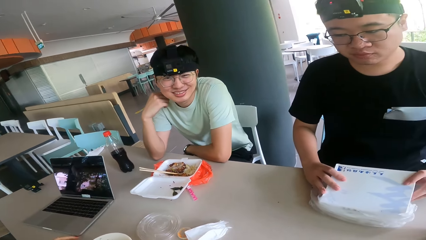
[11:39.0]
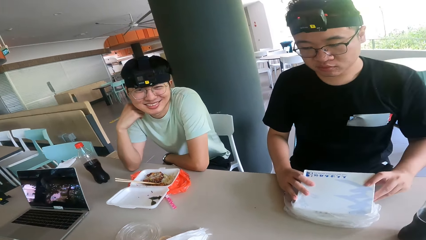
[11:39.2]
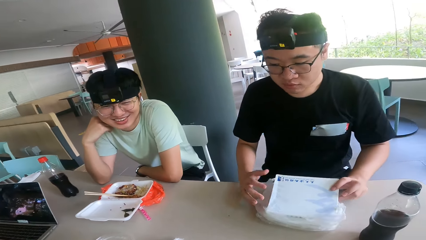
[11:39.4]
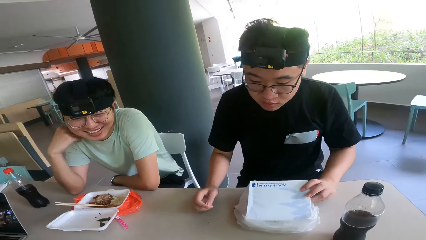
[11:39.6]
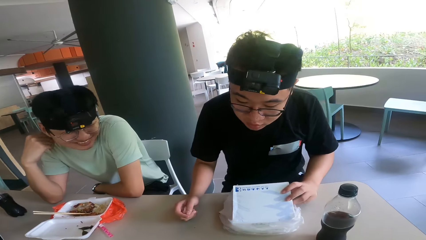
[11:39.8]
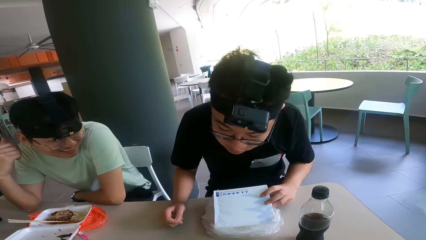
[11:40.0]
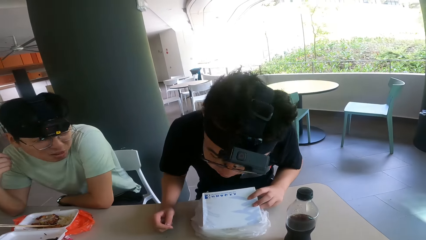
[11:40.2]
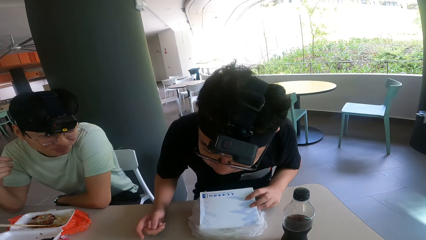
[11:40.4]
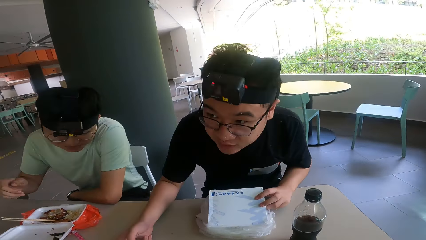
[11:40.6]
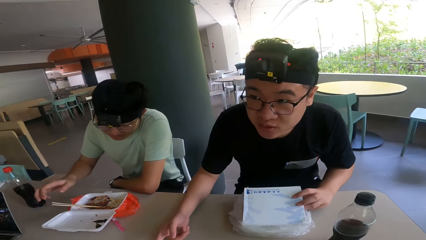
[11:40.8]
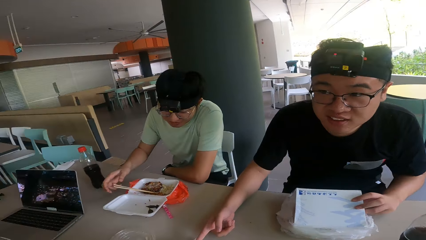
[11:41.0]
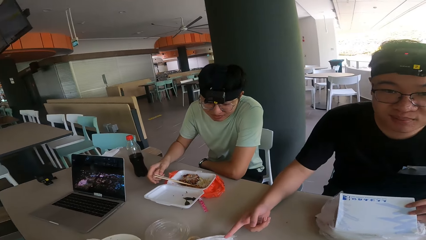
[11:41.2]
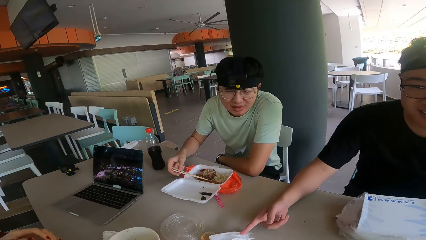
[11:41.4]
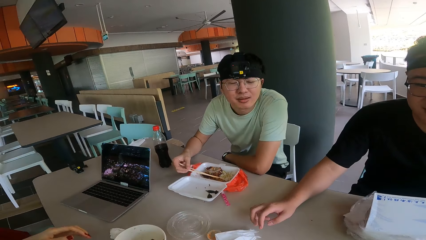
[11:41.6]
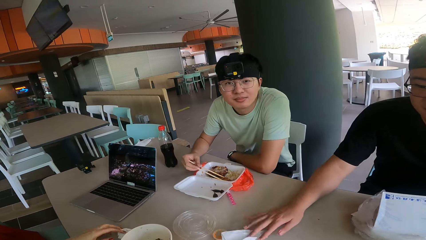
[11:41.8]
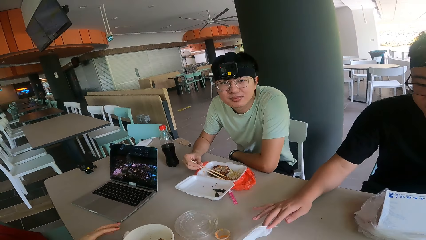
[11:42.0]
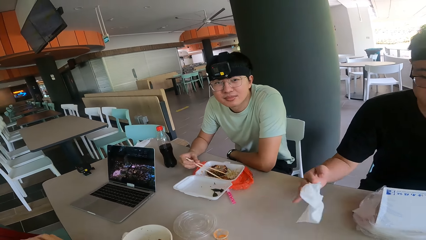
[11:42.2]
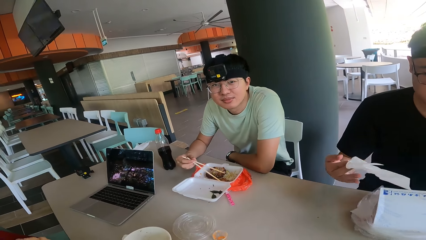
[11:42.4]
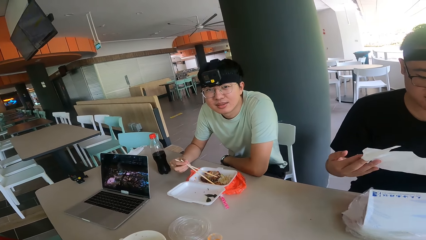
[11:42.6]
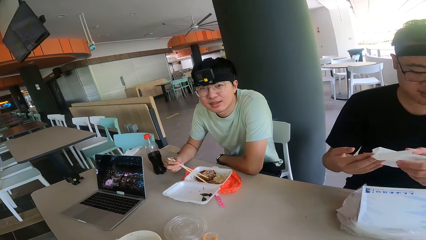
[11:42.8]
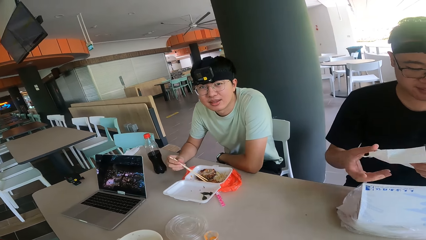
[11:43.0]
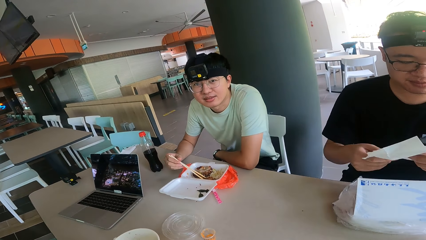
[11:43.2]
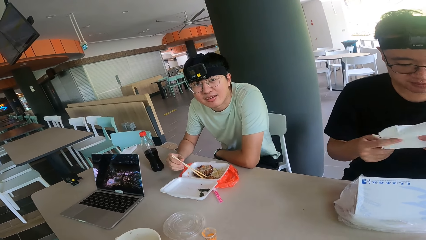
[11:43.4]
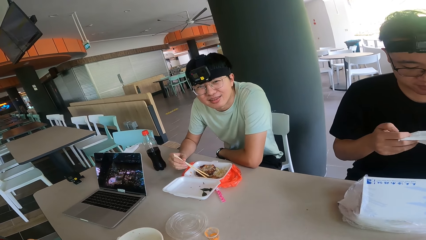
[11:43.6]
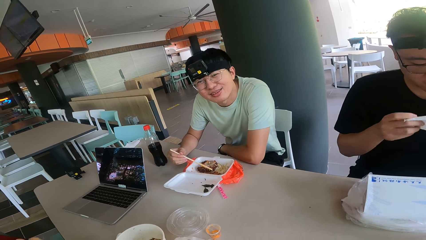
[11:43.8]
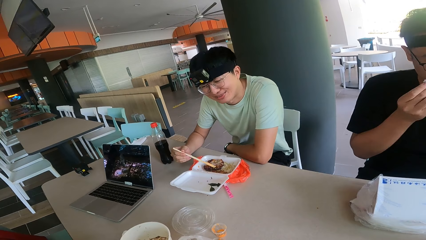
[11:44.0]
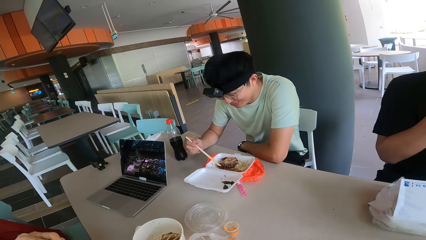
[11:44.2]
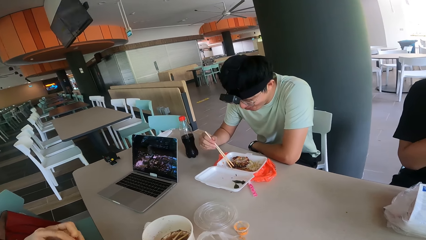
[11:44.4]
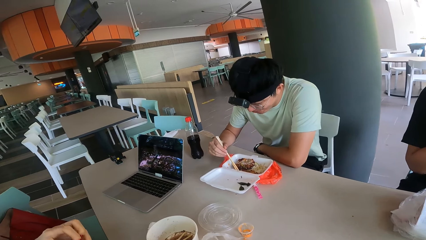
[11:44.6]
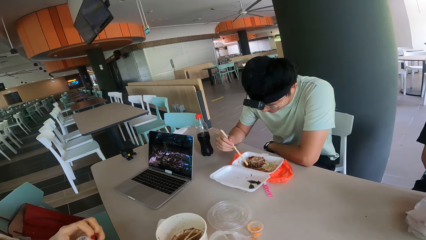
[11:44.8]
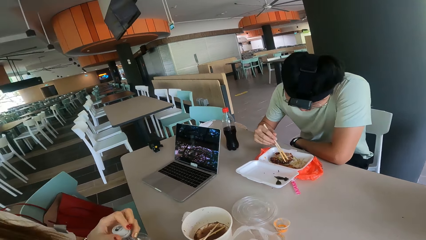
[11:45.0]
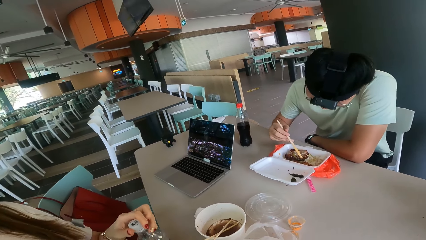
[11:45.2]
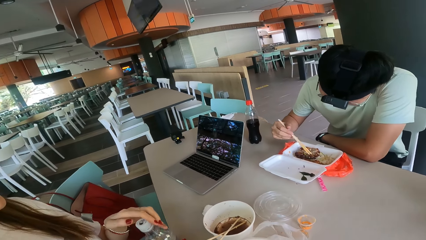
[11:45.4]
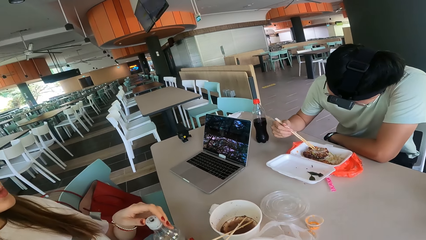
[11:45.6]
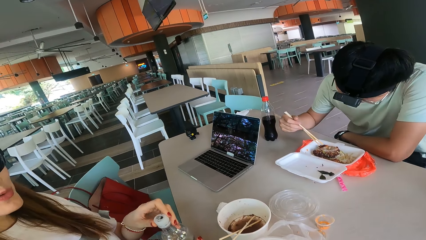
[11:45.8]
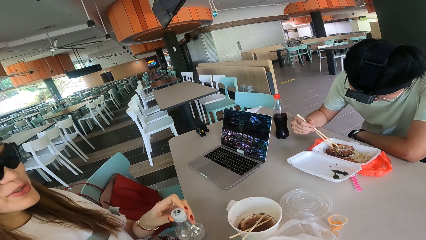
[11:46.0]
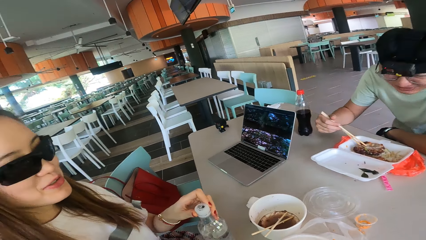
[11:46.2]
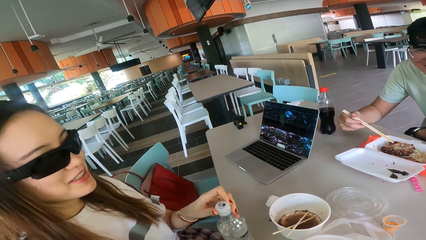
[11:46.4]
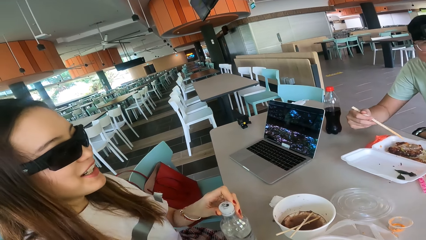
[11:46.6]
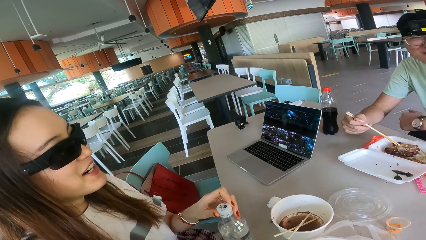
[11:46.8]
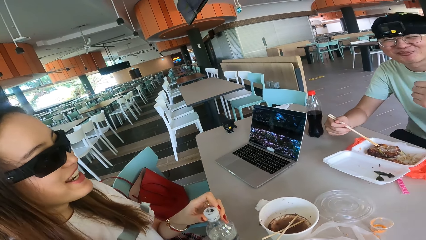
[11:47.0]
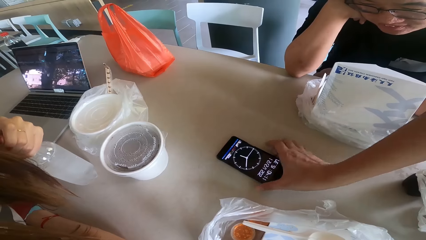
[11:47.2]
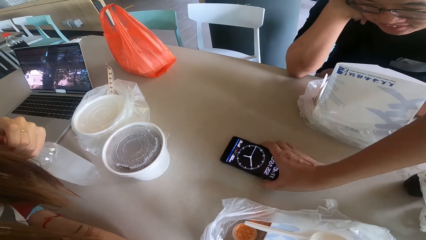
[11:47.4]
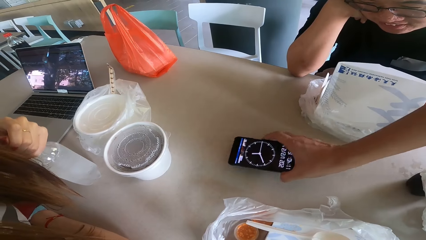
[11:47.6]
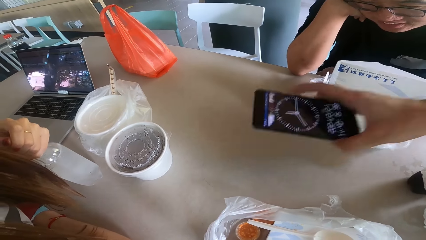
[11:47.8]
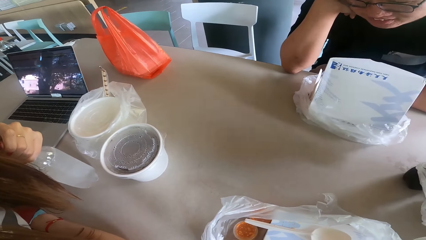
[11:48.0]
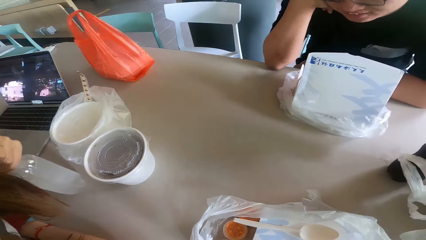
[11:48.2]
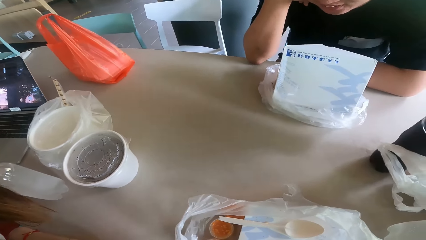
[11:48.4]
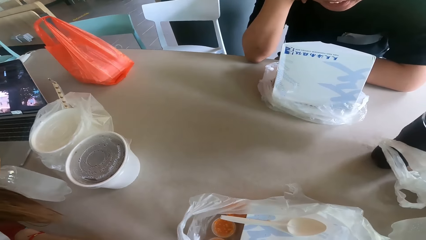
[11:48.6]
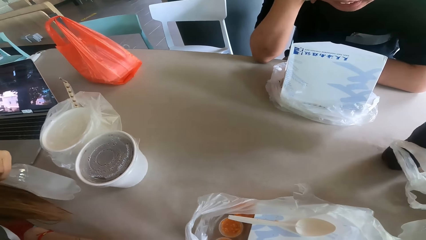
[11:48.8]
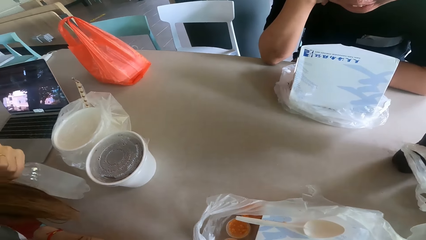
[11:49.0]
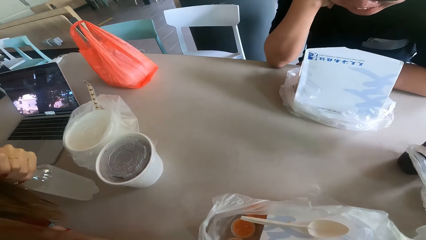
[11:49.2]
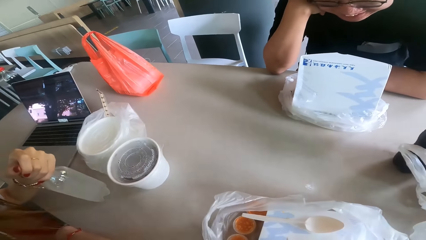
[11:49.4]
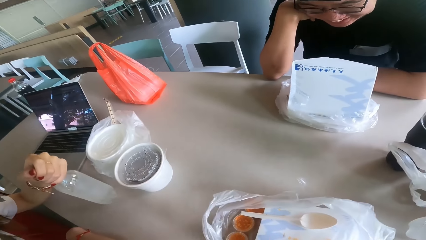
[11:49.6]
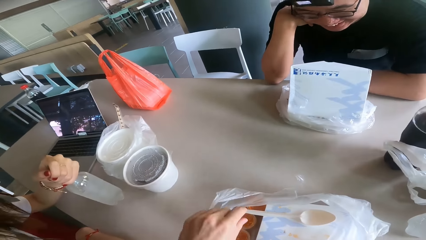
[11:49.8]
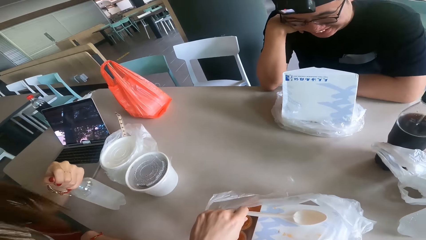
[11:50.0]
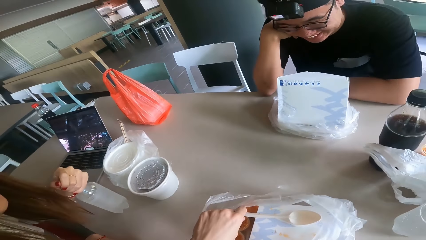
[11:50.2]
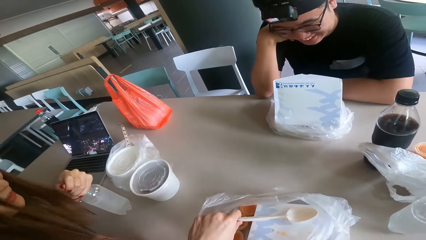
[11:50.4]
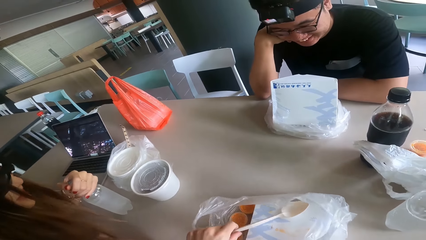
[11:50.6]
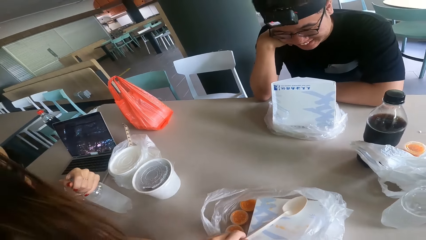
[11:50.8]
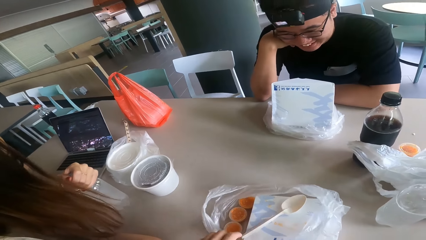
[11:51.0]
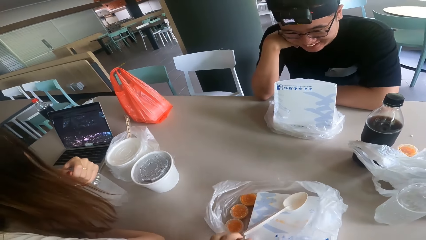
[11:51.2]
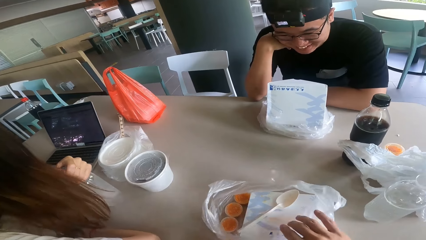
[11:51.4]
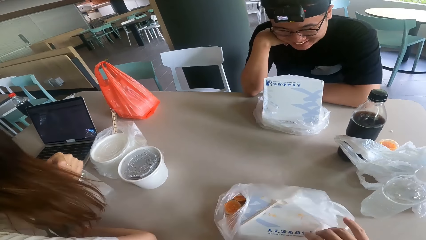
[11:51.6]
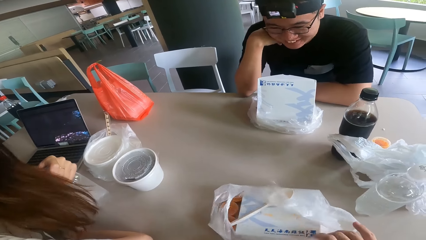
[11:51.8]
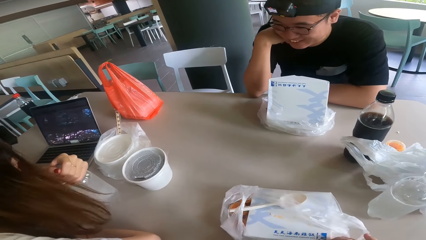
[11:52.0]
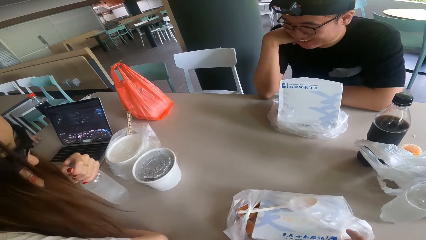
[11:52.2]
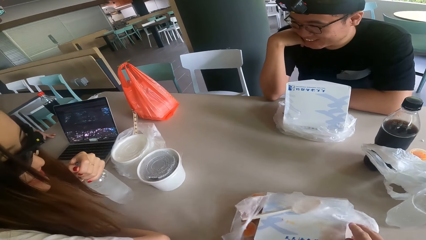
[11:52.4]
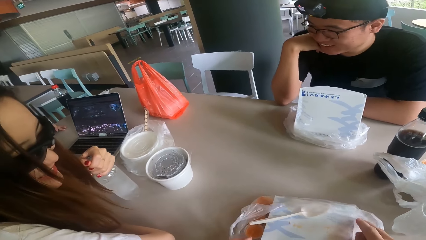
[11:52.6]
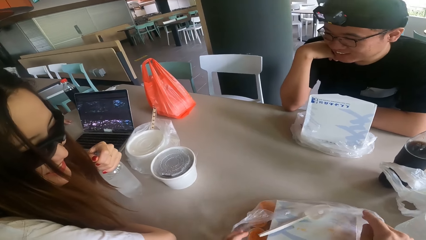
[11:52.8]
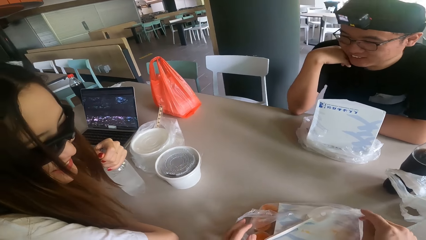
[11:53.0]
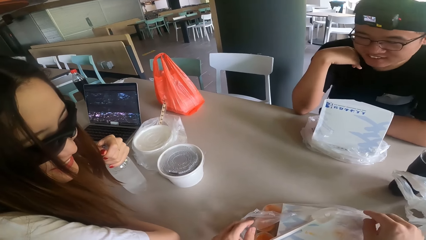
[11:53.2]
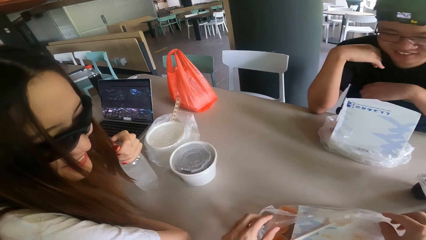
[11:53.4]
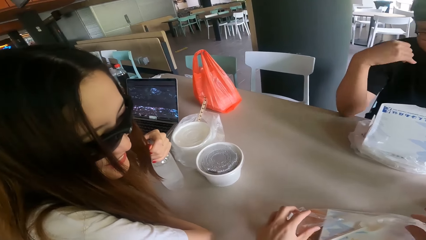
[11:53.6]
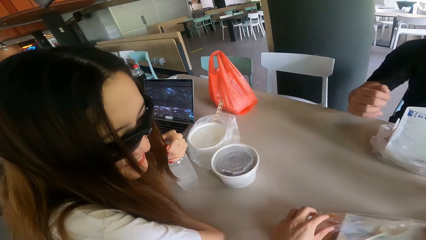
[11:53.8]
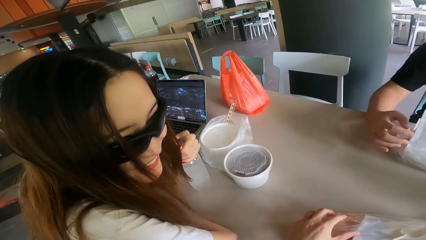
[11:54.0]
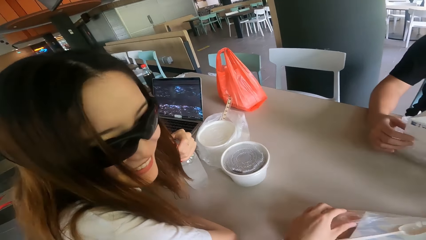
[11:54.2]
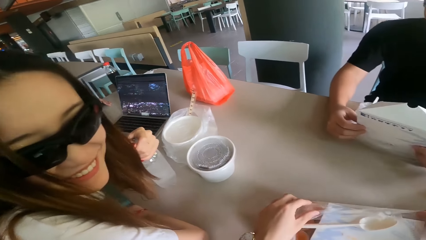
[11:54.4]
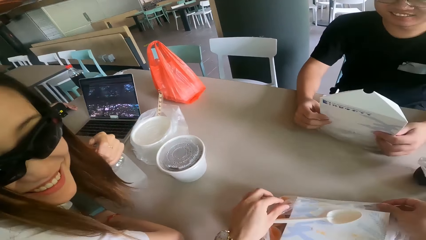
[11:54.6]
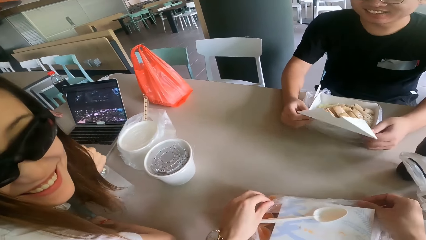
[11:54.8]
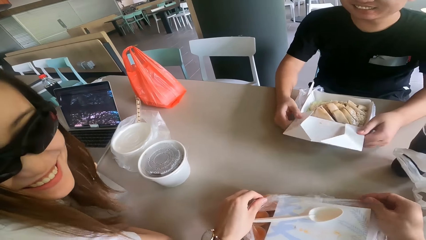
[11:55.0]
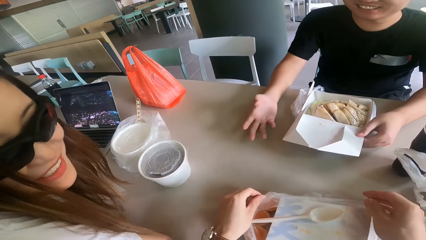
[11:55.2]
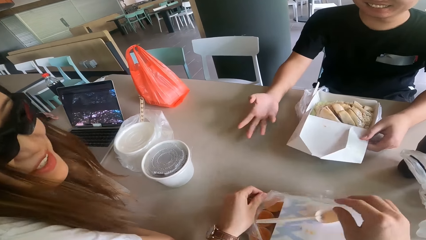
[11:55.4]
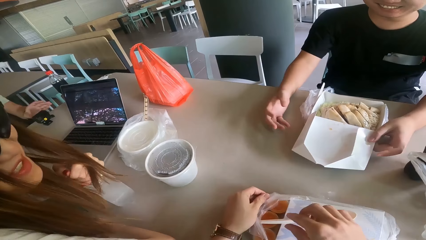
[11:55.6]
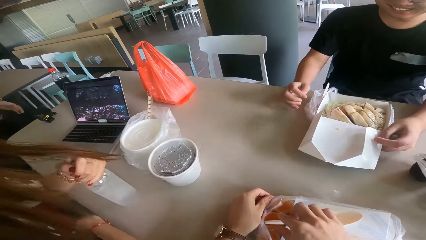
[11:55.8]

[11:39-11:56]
The camera wearer looks at a person. The person holds the tissue. A man picks up a serviette from the table. The camera wearer holds the phone. Another person holds the water bottle.
